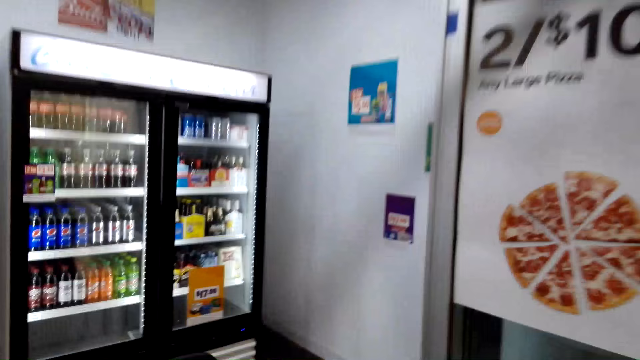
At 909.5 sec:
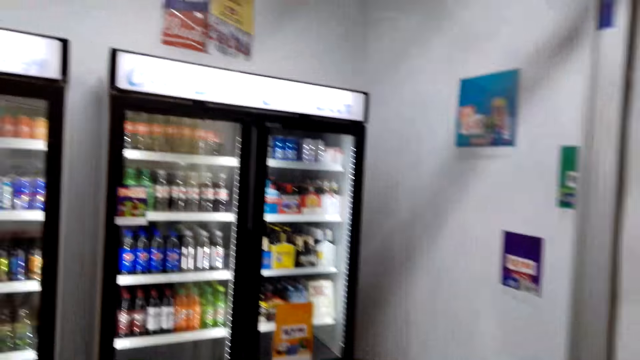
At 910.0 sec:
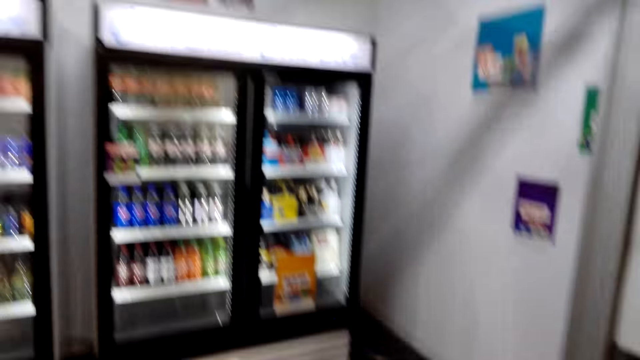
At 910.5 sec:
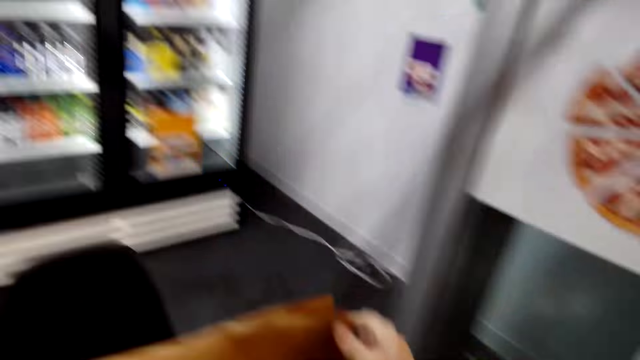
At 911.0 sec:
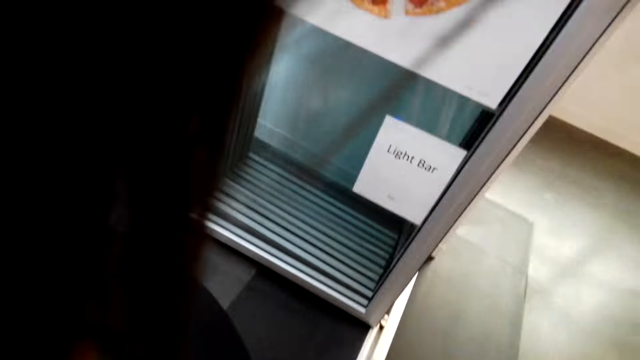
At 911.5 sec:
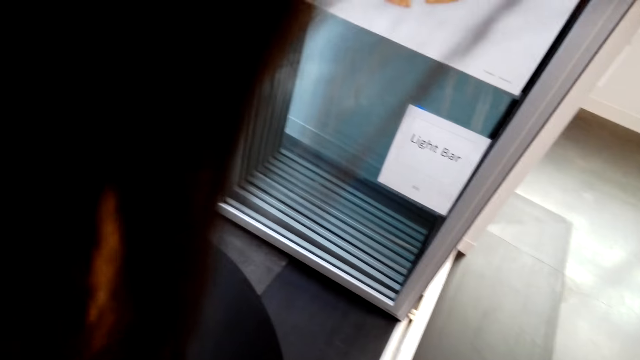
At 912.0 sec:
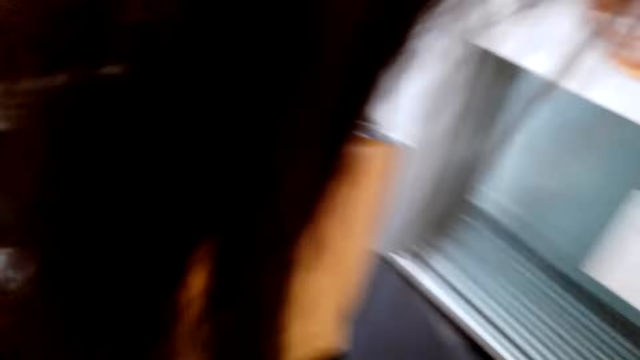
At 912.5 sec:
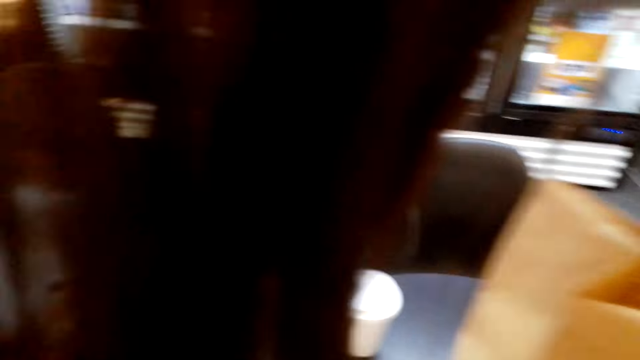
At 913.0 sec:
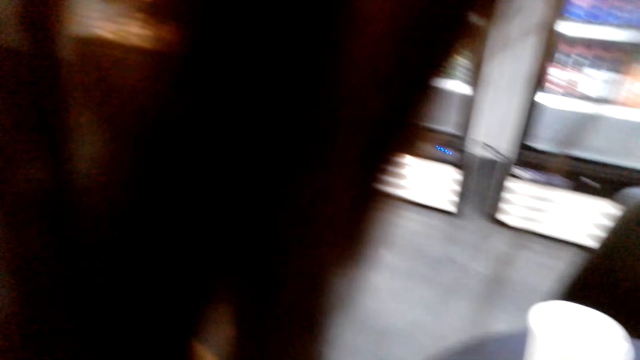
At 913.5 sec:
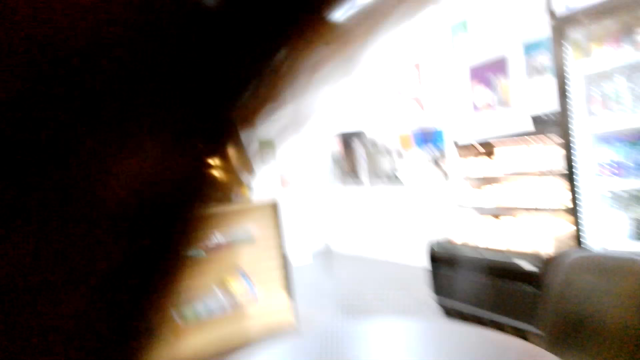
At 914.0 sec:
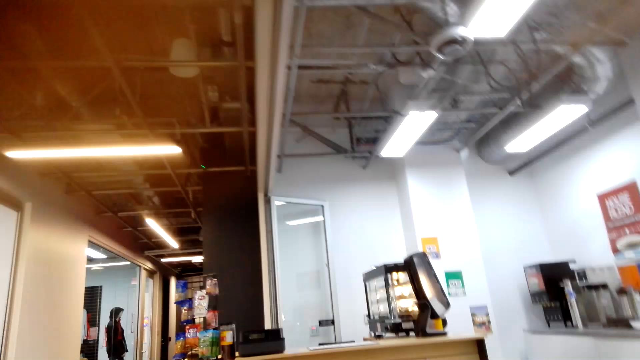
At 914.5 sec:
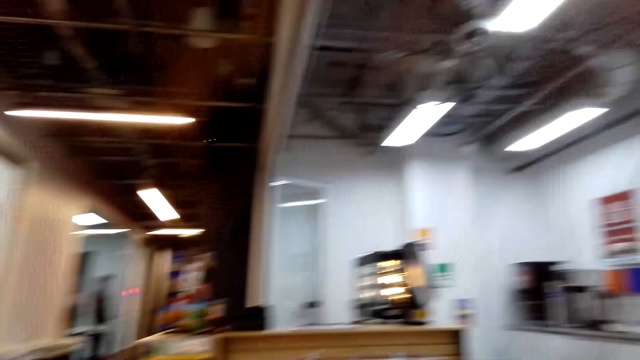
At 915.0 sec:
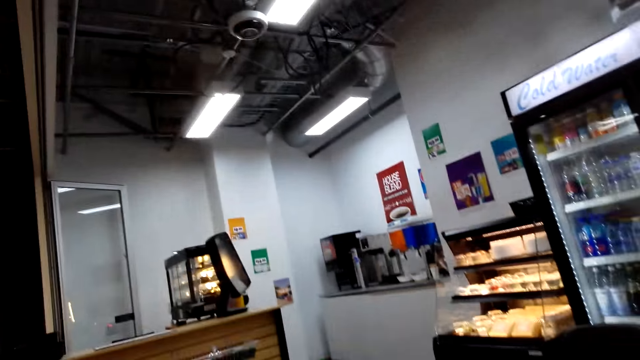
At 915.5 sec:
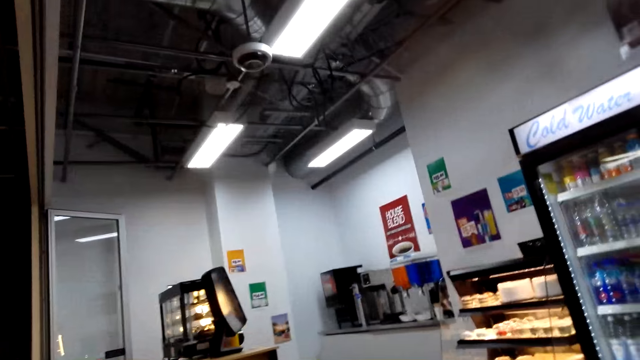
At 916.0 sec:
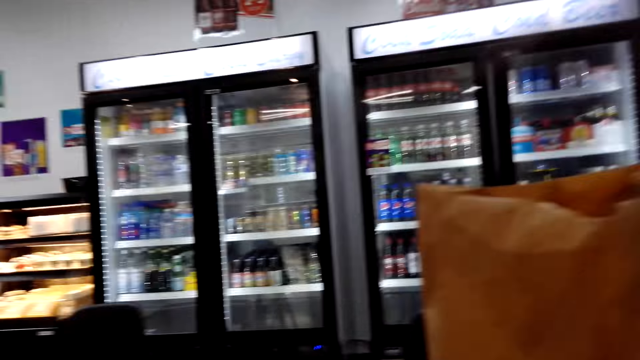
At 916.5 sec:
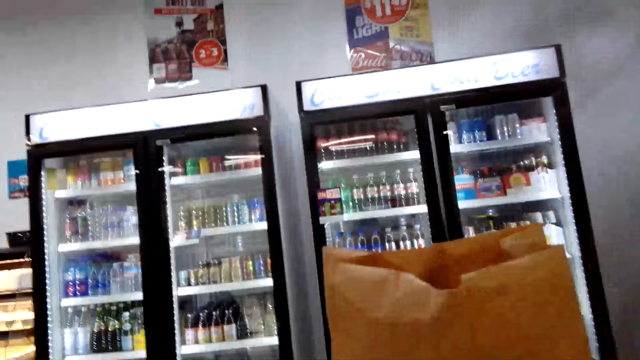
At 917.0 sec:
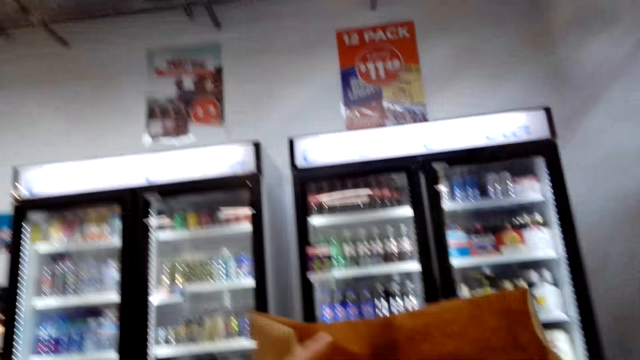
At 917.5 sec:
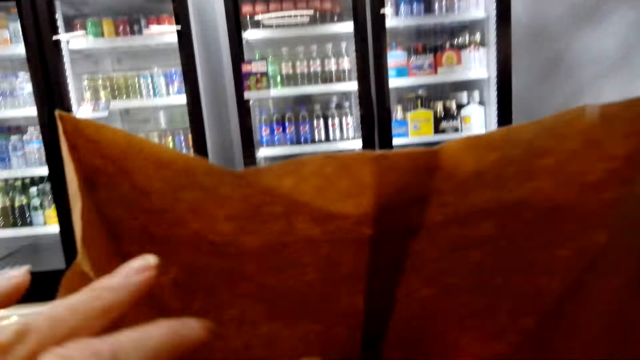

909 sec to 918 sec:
The camera wearer puts the brown bag on the table. They look around the store. They sit on the chair.

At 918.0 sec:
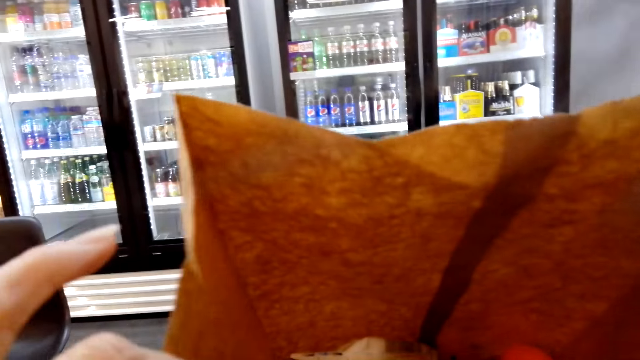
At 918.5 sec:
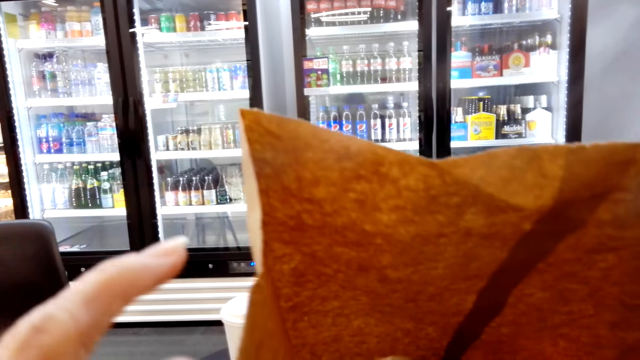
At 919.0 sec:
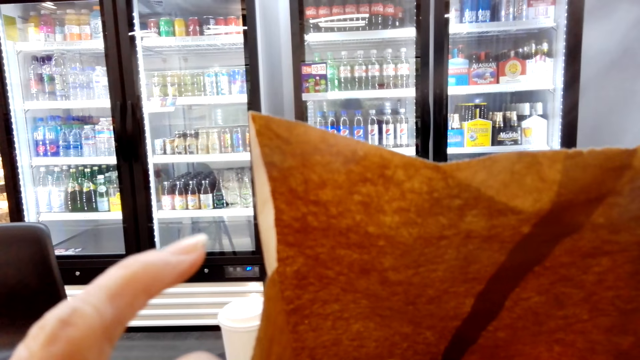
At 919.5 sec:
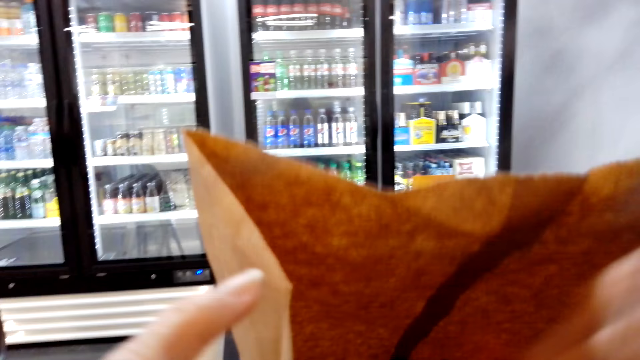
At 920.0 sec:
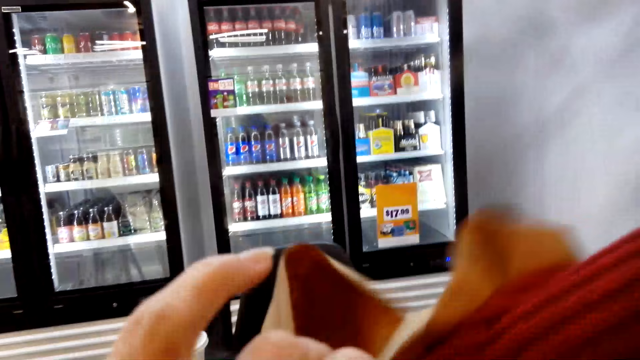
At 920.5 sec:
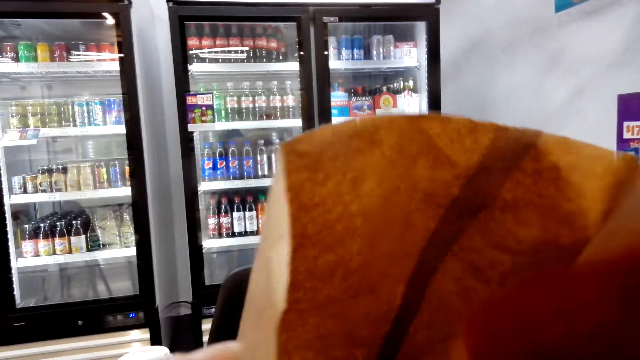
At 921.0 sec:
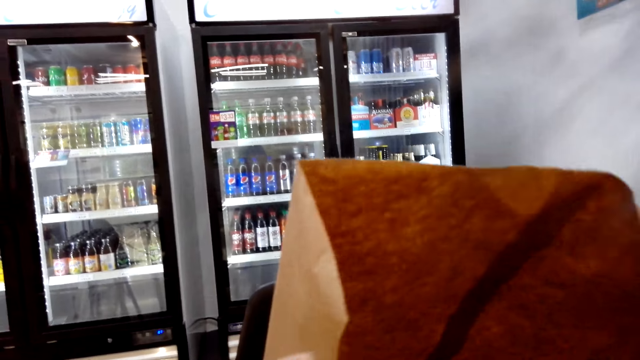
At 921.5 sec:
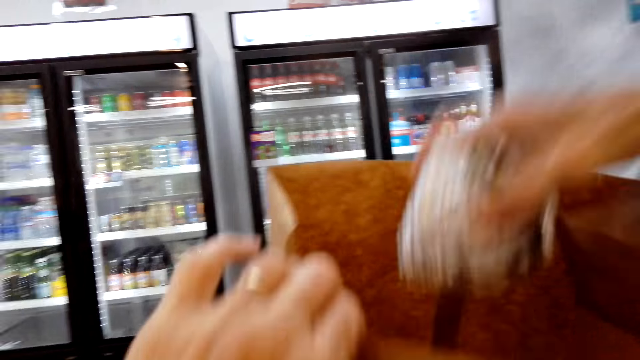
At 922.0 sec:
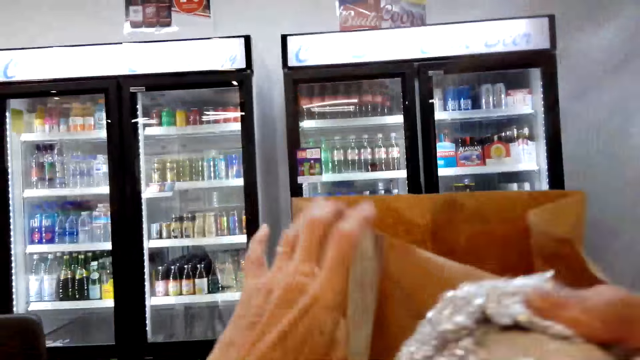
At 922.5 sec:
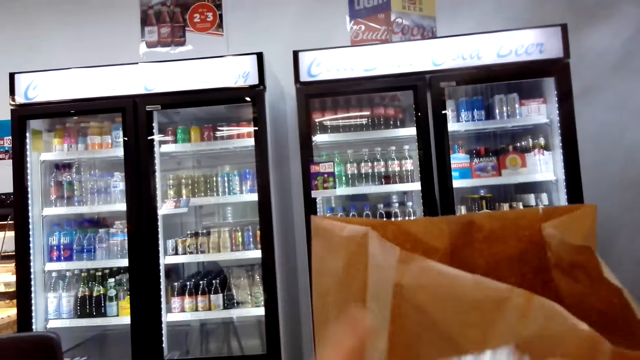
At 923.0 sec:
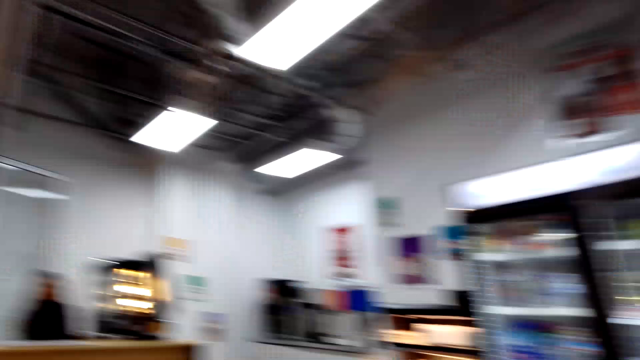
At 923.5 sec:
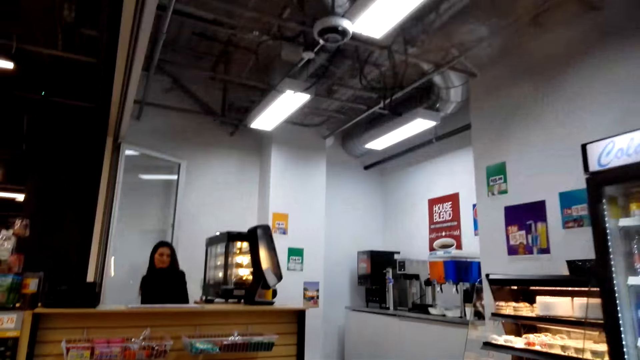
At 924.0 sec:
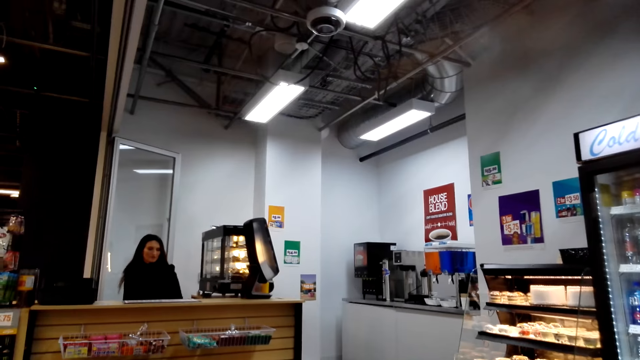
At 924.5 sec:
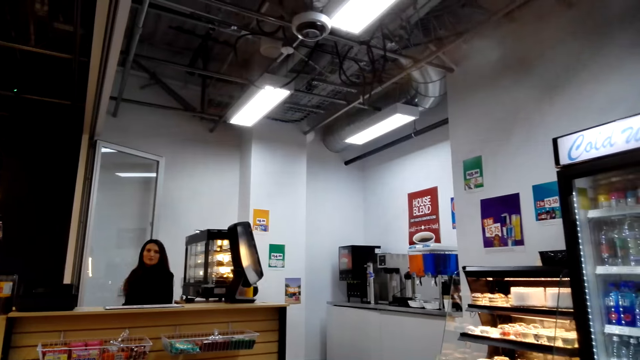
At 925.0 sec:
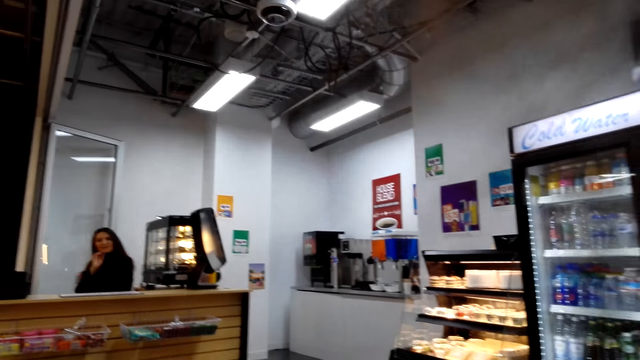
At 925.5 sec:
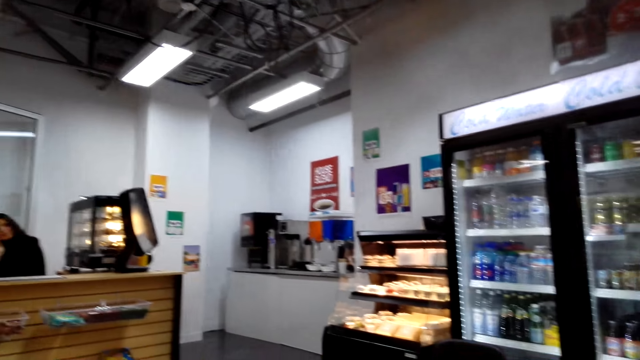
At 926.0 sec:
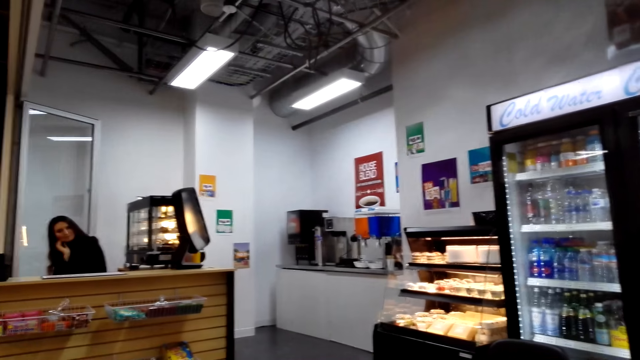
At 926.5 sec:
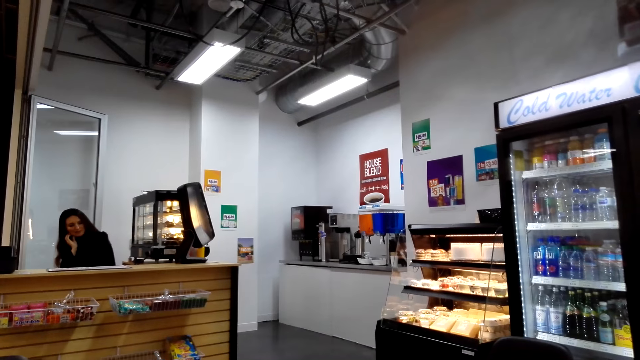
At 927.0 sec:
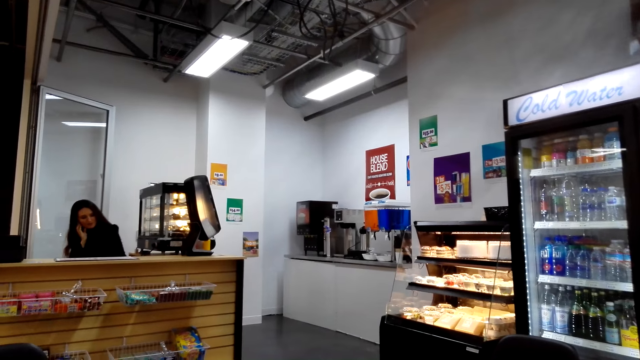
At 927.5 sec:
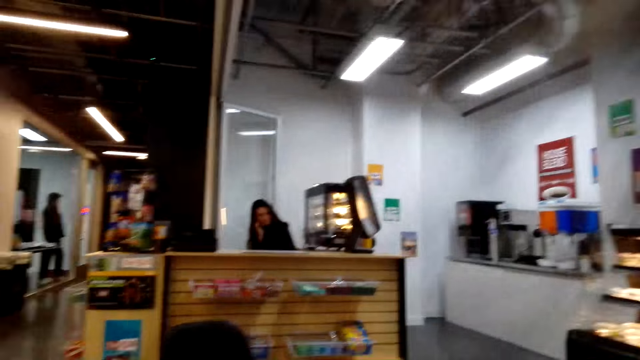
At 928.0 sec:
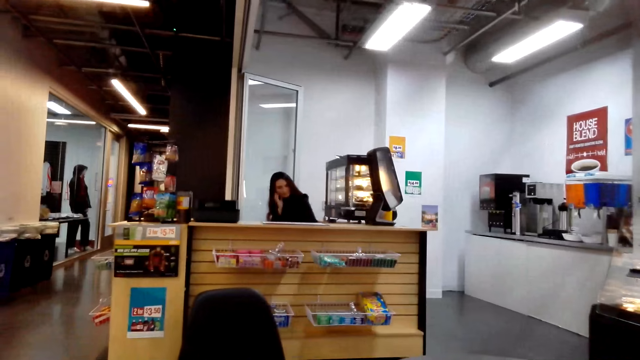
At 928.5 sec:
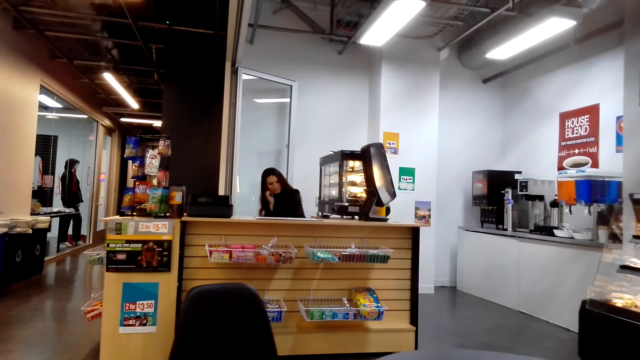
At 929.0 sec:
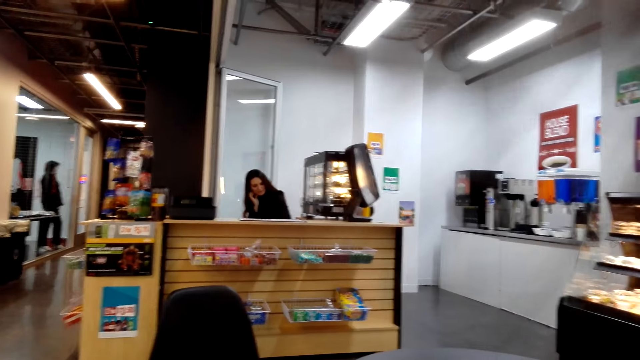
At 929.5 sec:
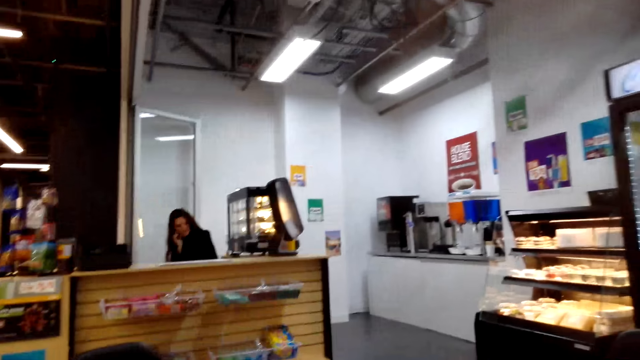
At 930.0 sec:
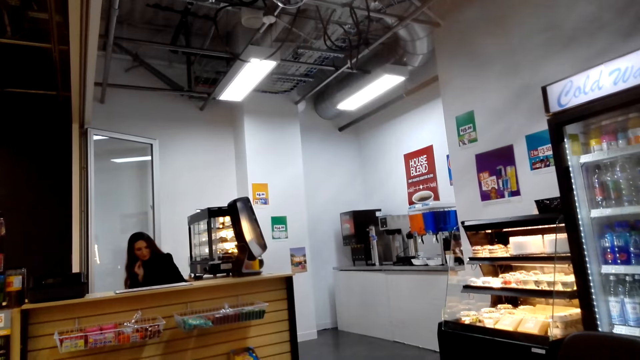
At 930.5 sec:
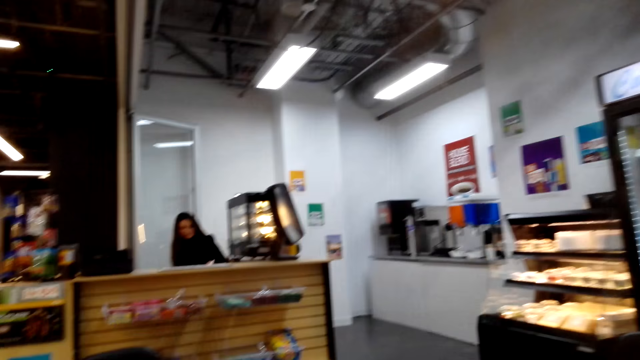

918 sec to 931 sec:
The camera wearer holds the bag. They pick something from the brown bag on the table. They look around the store. A cashier converses with the camera wearer. The camera wearer looks around the supermarket.
